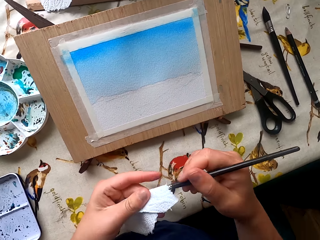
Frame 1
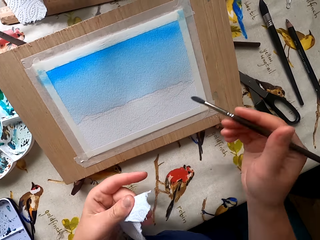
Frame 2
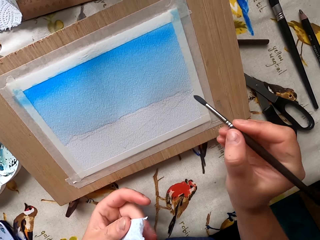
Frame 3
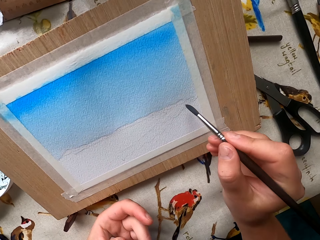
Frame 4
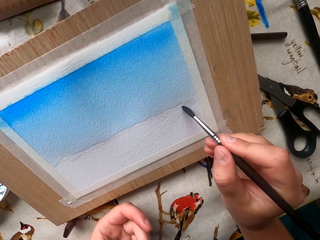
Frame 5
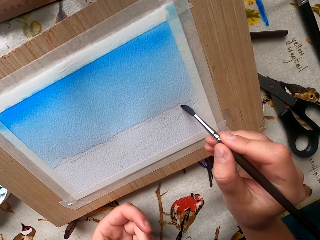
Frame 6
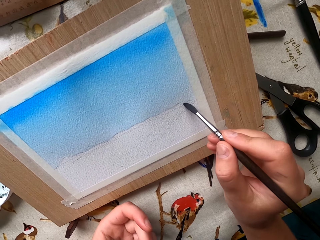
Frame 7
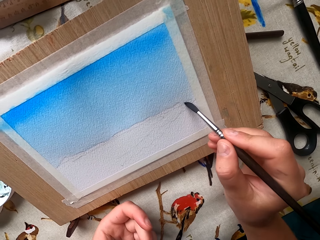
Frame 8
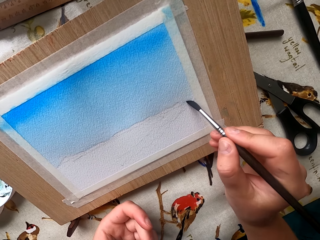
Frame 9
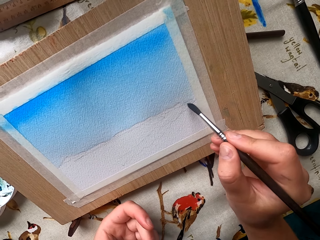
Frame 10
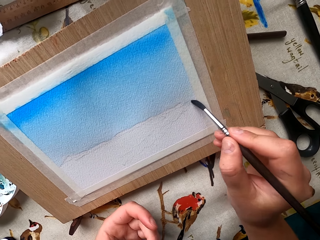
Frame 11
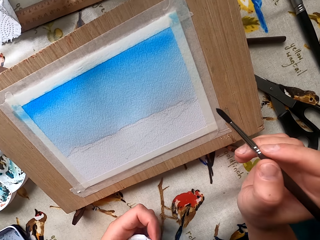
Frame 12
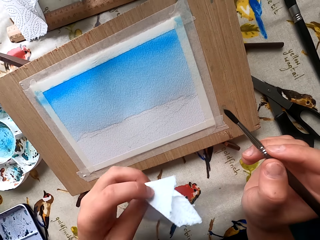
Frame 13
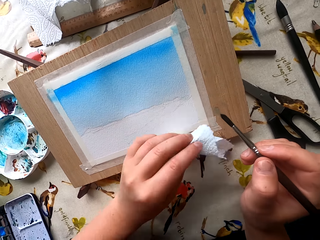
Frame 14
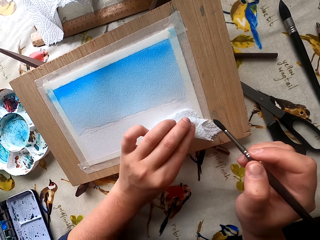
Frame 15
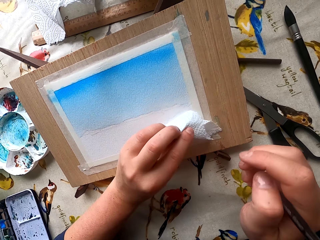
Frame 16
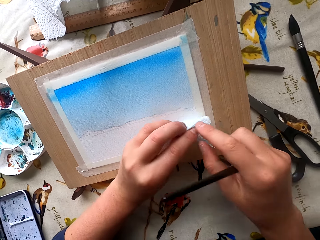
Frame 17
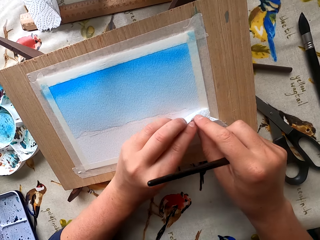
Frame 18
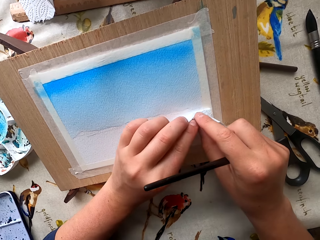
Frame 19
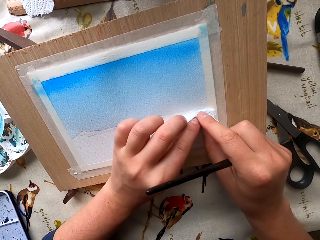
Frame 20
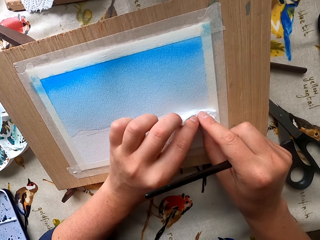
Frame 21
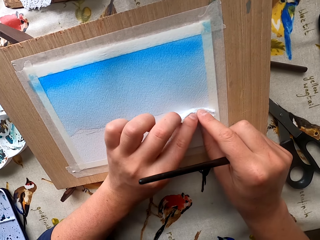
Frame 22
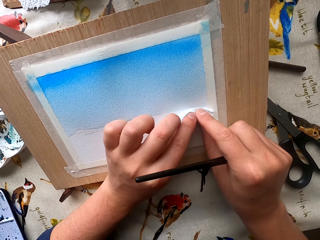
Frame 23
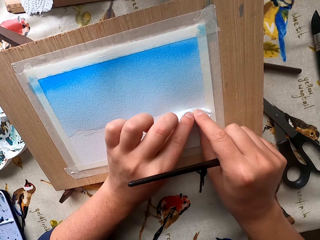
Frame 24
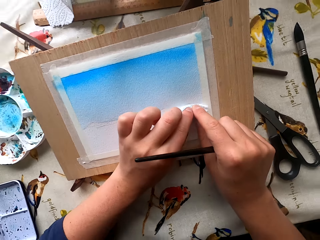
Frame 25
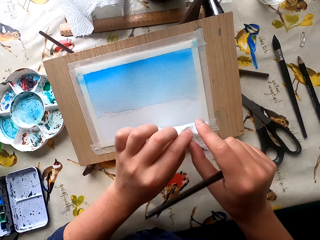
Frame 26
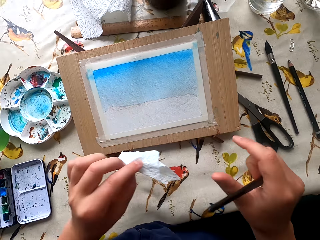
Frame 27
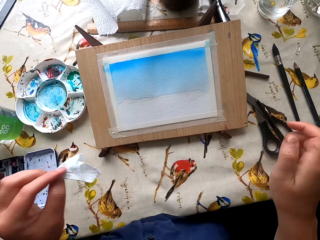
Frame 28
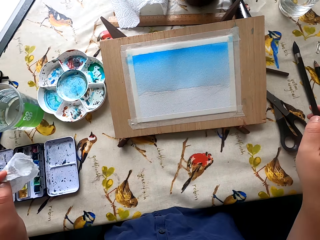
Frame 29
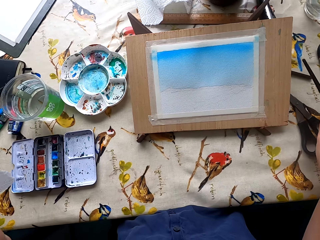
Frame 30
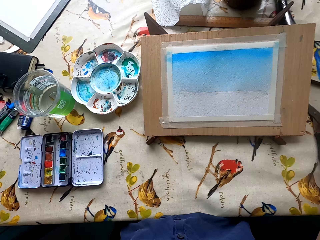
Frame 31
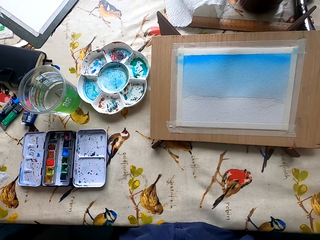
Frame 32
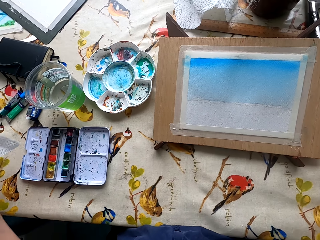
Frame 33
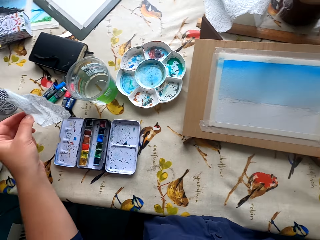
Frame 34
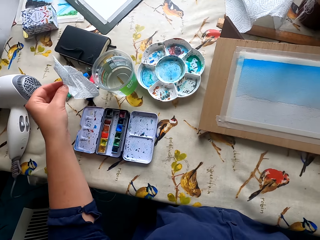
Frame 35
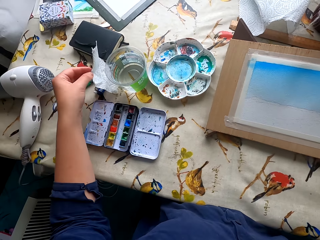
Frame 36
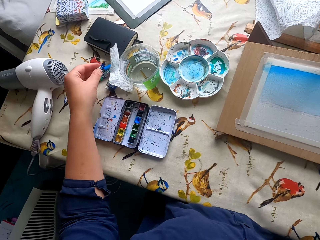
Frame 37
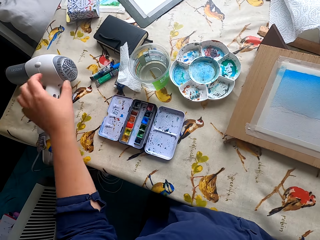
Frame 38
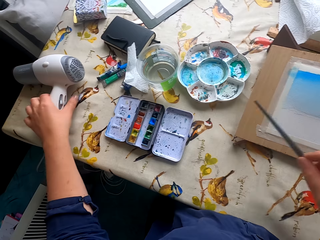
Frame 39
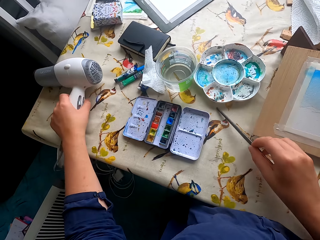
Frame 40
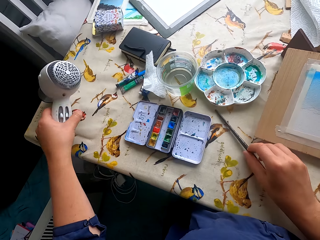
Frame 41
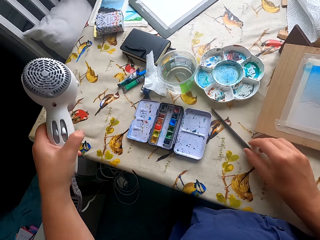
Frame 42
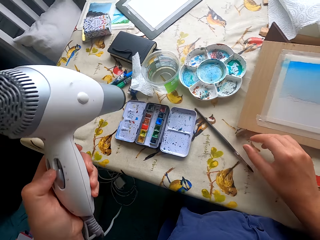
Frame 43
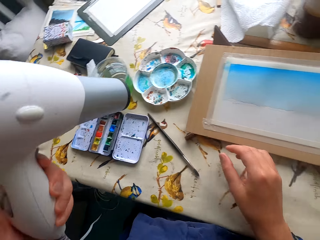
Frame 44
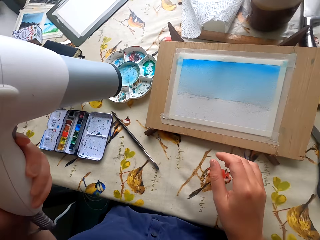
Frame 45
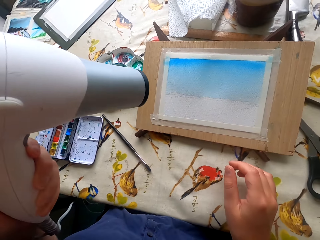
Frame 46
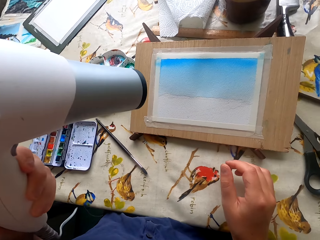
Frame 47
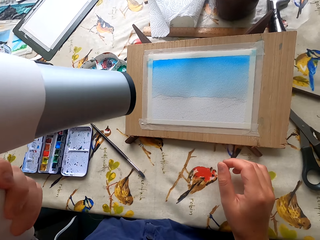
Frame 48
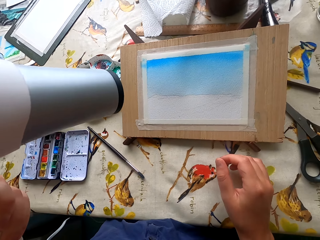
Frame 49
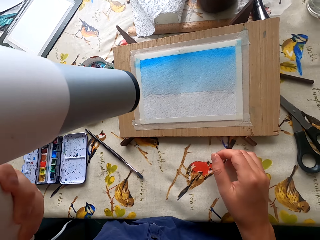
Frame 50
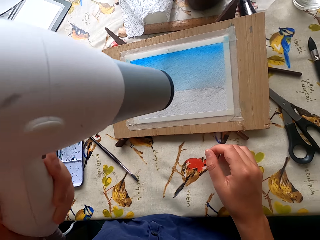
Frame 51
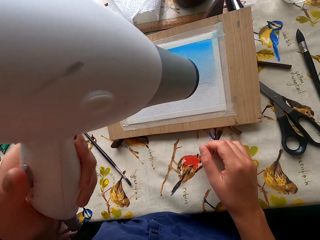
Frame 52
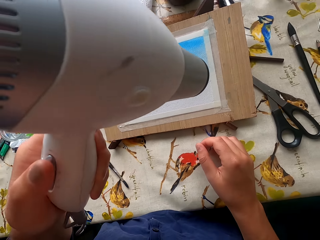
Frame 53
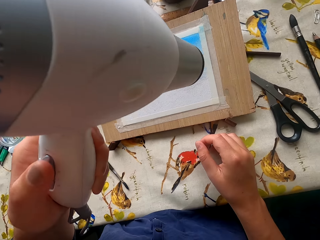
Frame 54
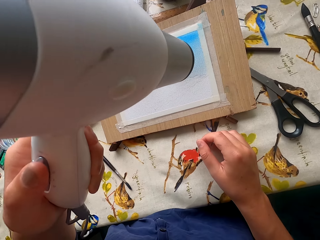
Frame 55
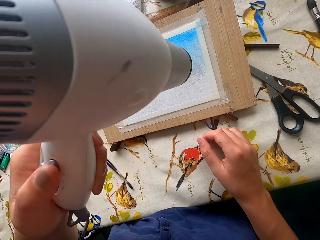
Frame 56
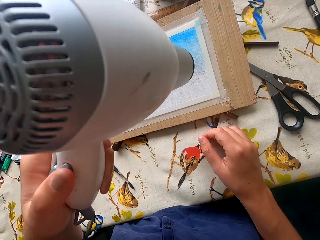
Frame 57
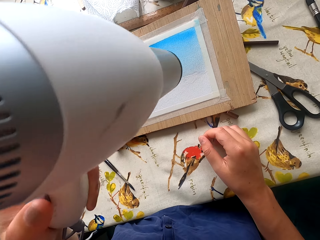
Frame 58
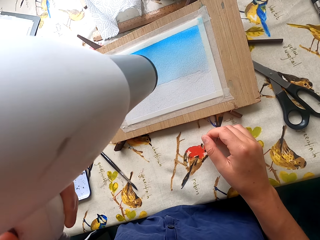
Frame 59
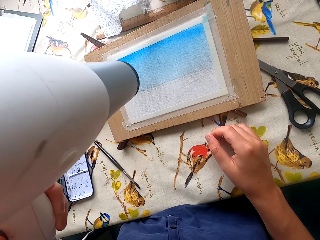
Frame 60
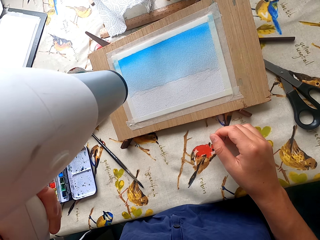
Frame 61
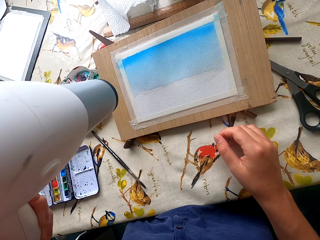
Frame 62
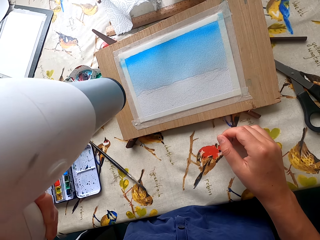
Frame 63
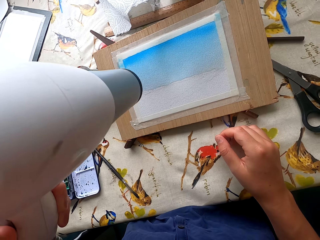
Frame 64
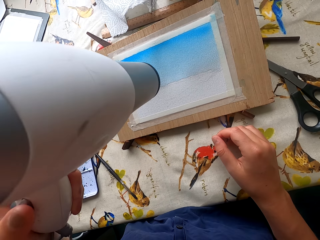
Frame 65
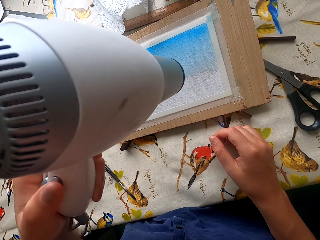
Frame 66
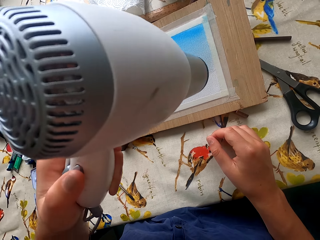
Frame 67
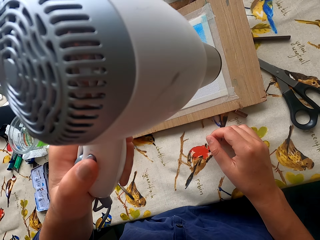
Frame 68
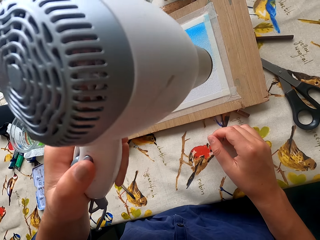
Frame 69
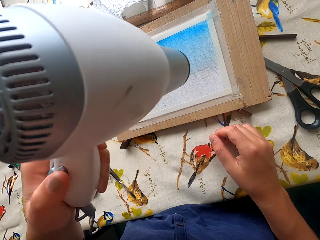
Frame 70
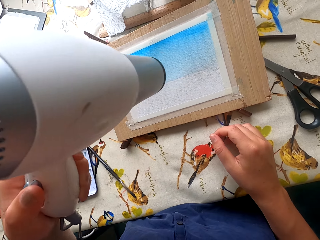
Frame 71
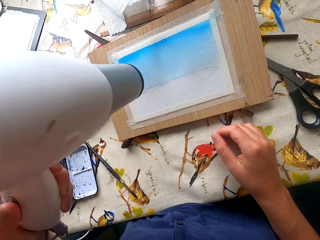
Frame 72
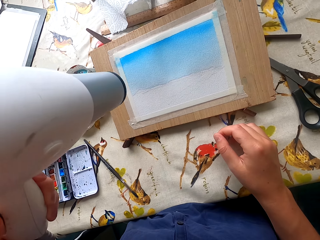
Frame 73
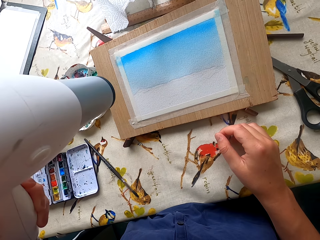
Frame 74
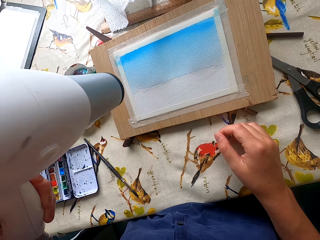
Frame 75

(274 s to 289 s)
The camera wearer dries the paintbrush. They wipe the paintbrush. They paint the drawing paper. They hold the wipe in place. They wipe the excess paint. They place the wipe on the table. They pick a blower from the table. They dry the painting with the blower.

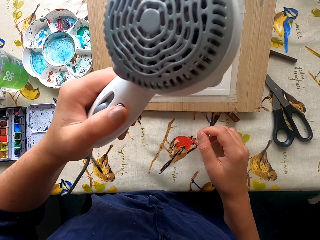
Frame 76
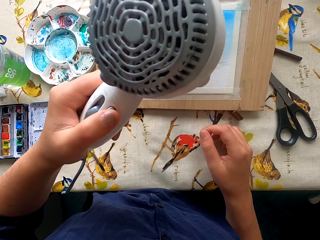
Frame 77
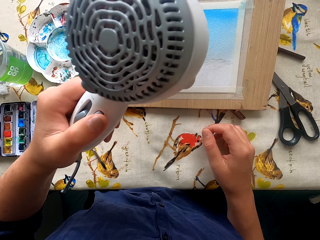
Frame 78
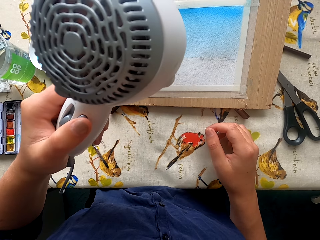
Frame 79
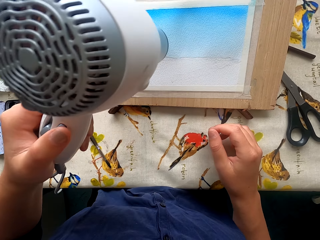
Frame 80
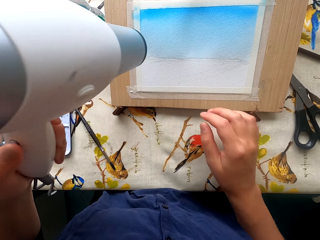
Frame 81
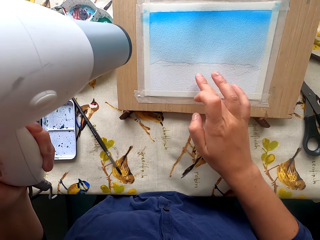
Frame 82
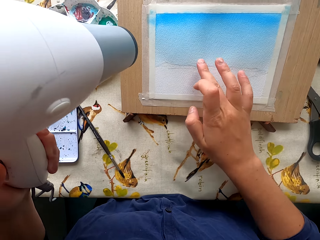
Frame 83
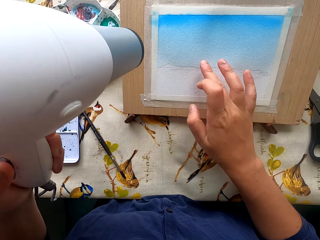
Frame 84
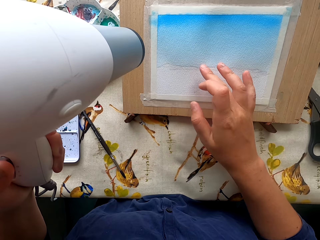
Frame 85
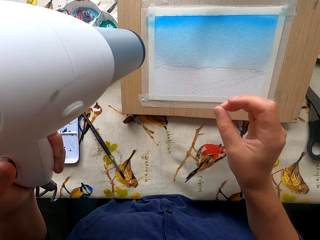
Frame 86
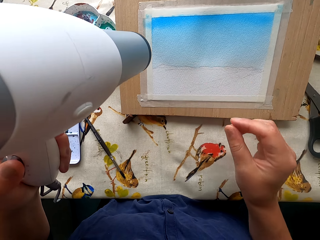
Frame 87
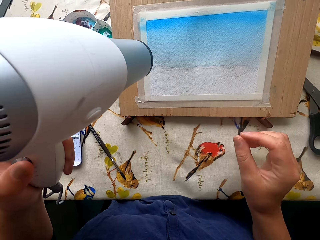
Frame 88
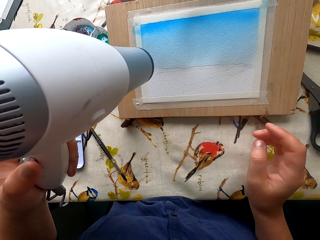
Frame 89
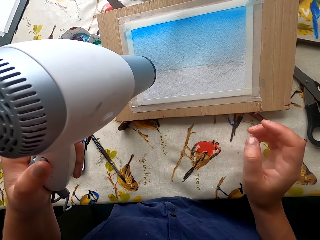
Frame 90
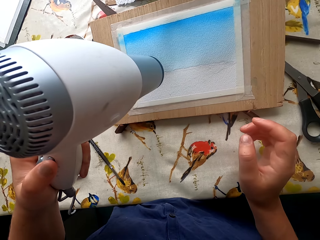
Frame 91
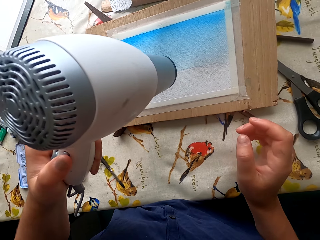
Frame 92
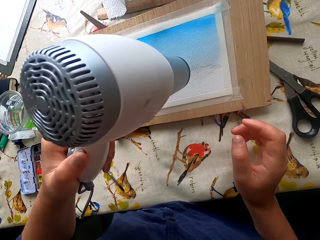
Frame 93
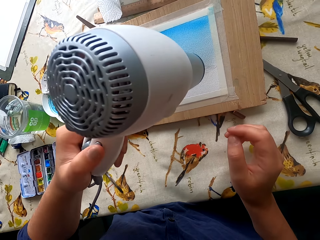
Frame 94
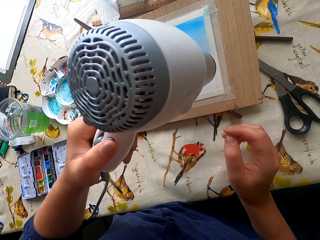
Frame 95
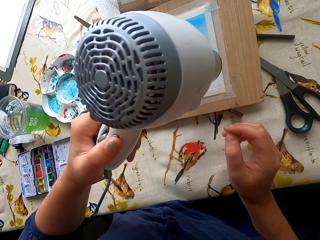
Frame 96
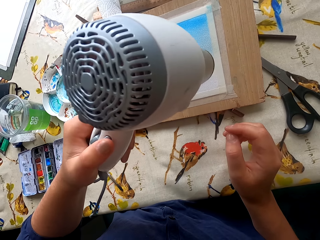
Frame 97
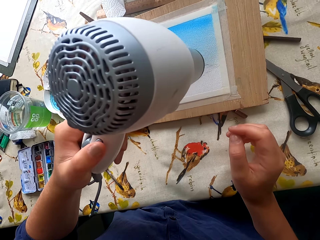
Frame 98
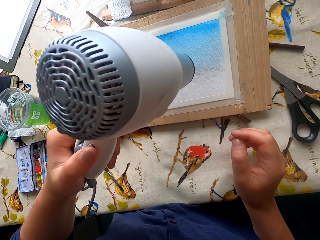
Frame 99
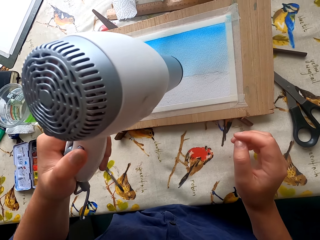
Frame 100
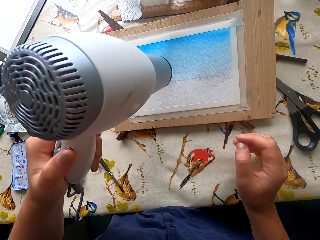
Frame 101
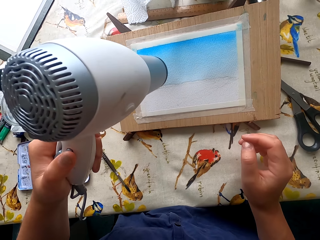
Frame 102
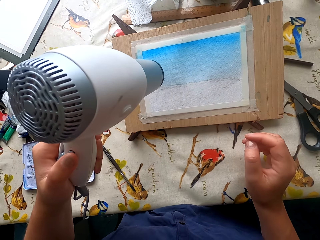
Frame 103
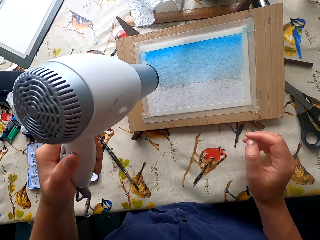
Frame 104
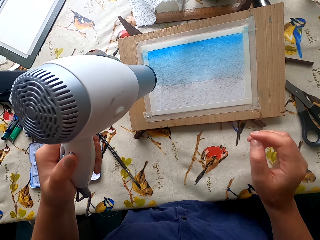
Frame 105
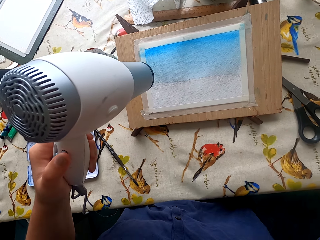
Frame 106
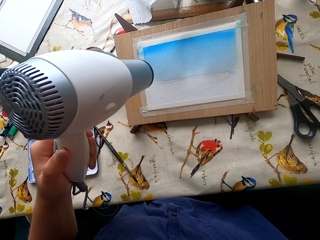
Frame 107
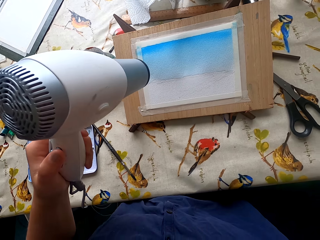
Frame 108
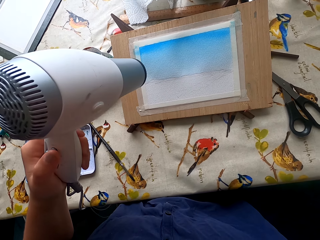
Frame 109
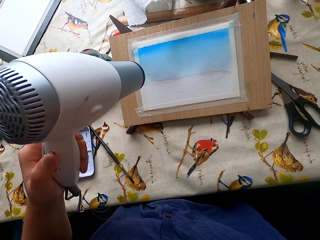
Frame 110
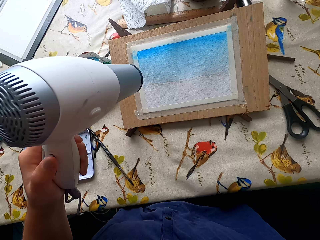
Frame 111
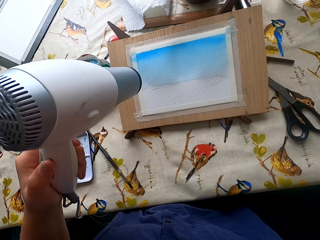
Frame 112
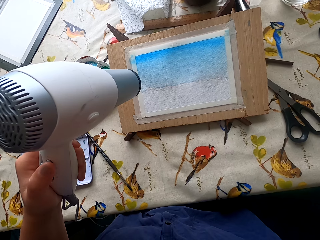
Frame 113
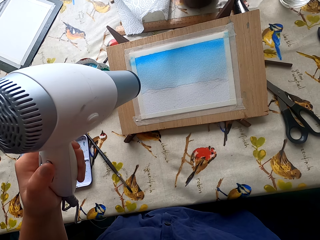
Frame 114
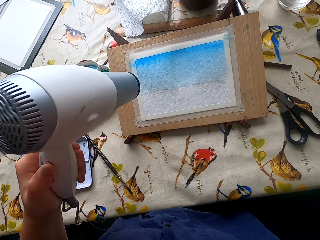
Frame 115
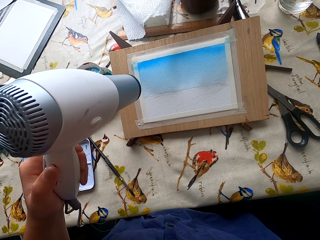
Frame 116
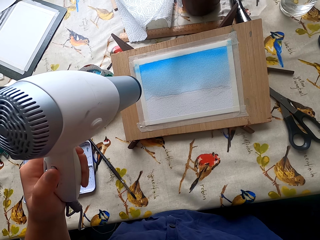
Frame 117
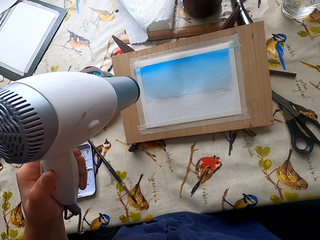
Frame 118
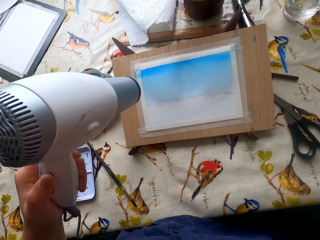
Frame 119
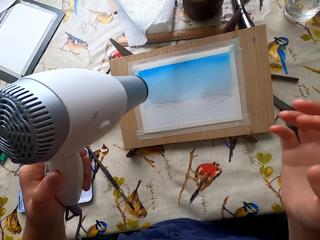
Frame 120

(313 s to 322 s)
The camera wearer touches the drawing paper. They inspect the painting. They dry the painting with the blower.
